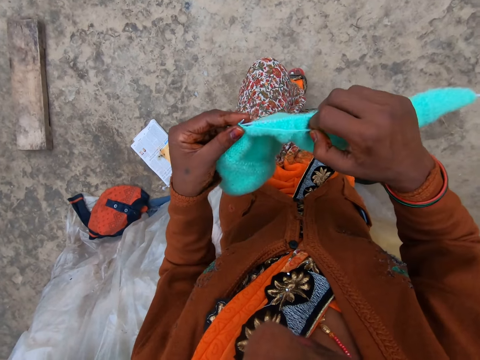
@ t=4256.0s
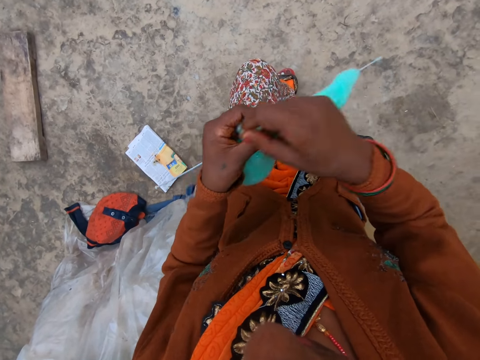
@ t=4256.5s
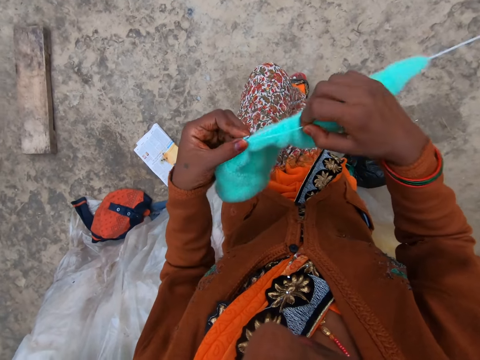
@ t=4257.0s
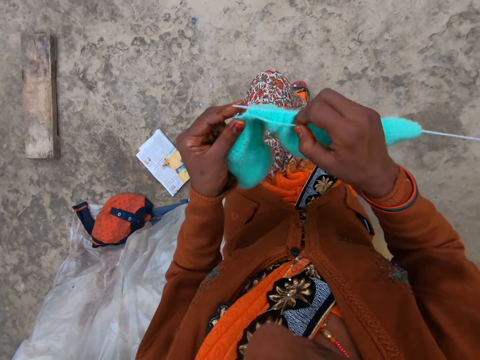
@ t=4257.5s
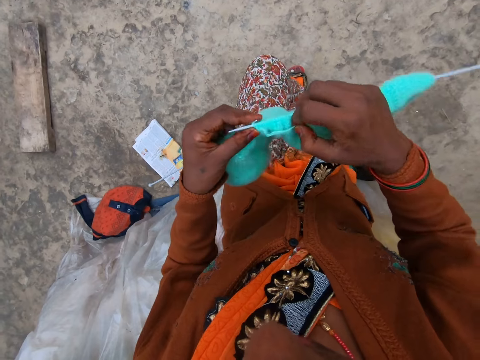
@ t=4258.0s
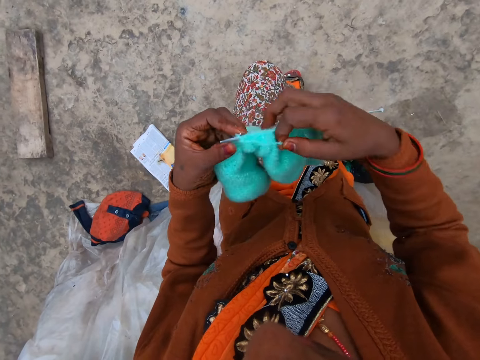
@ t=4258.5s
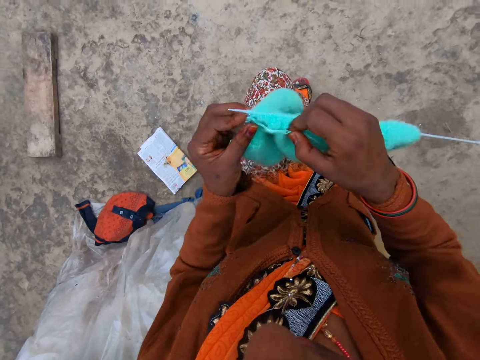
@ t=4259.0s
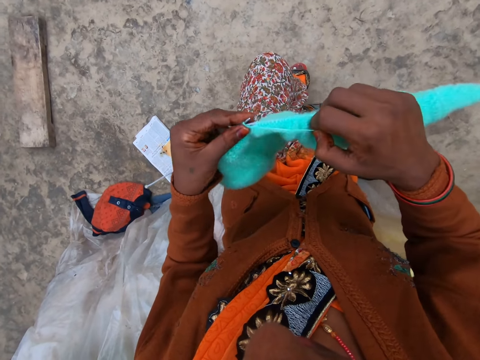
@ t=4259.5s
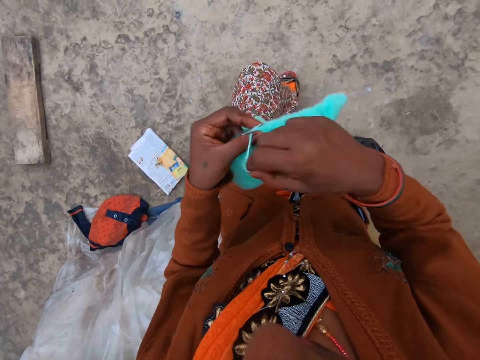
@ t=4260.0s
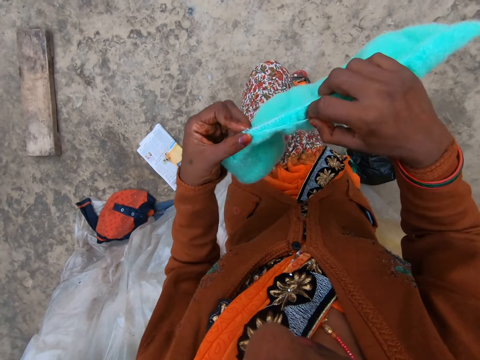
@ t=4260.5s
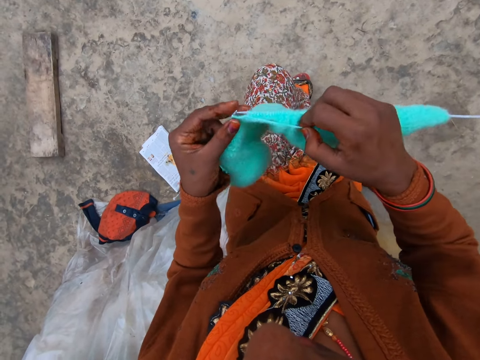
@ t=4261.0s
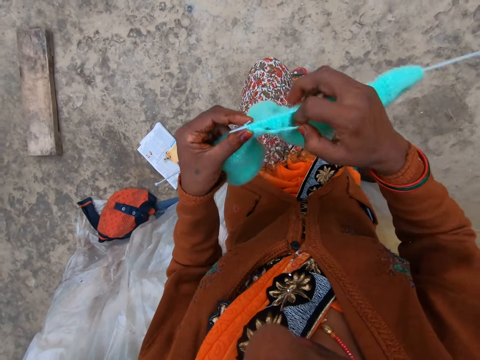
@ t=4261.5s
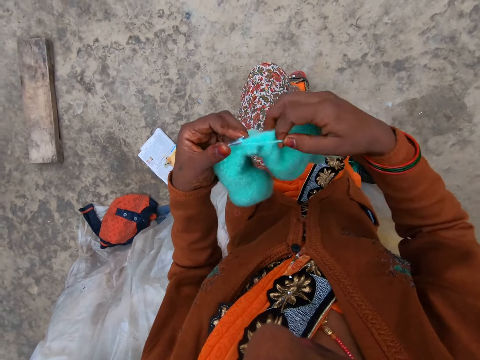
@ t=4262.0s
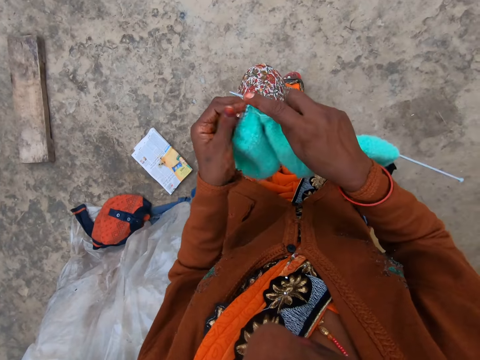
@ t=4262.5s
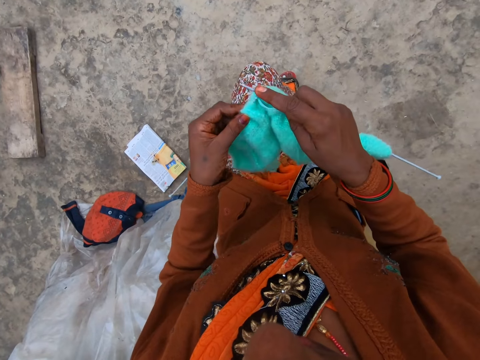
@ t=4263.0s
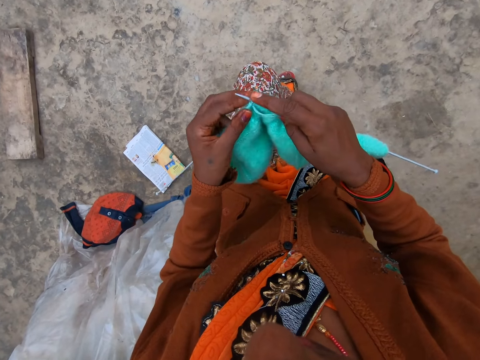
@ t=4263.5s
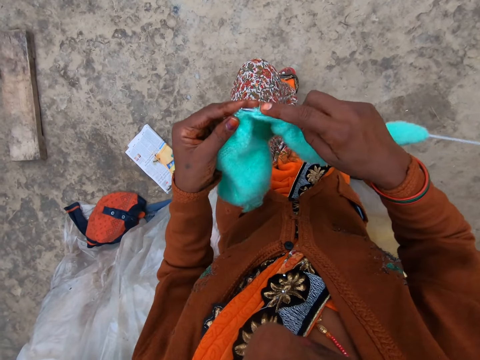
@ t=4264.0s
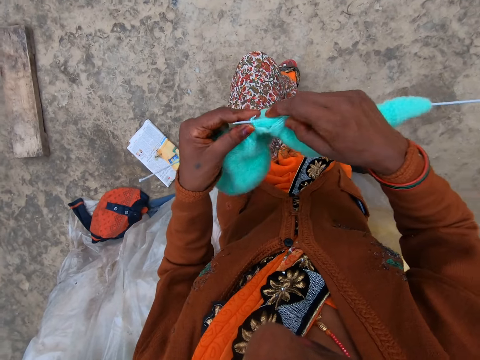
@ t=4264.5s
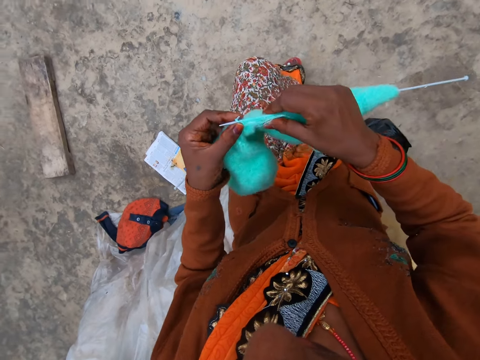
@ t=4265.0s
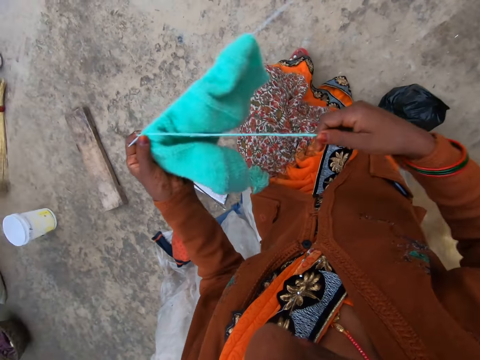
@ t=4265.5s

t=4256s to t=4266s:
The camera wearer coils a knitting thread on a knitting needle. They knit a piece of fabric with the knitting needle. They coil the knitting thread on the knitting needle. They knit the piece of fabric with the knitting needle. They coil the knitting thread on the knitting needle. They knit the piece of fabric with the knitting needle. They coil the knitting thread on the knitting needle. They knit the piece of fabric with the knitting needle. They adjust a knitted fabric on the knitting needle. They knit the piece of fabric with the knitting needle.

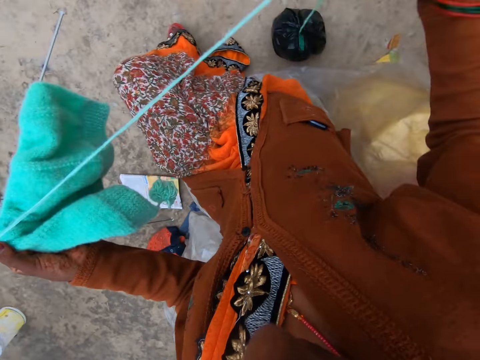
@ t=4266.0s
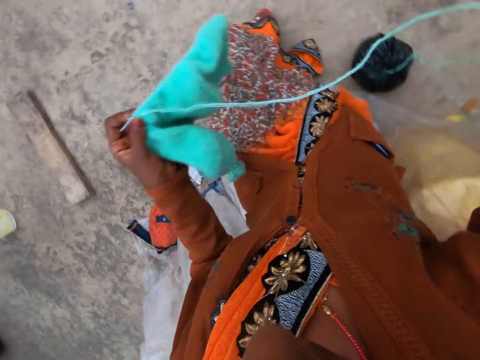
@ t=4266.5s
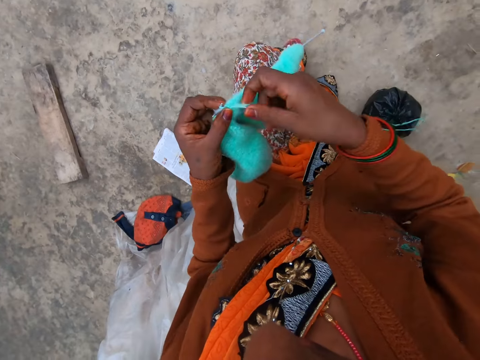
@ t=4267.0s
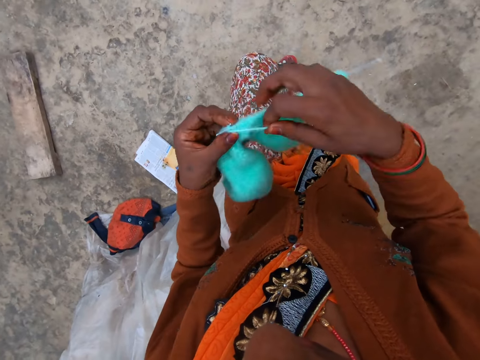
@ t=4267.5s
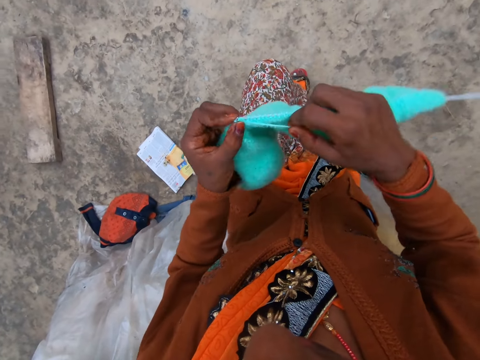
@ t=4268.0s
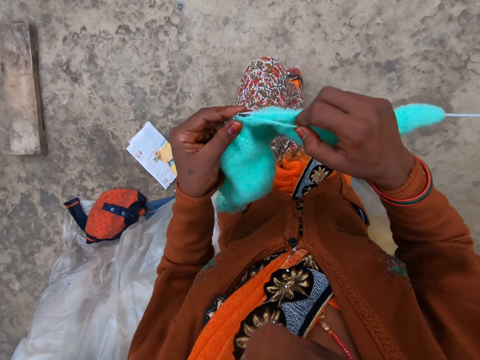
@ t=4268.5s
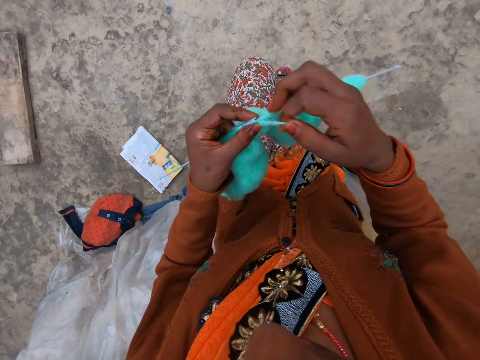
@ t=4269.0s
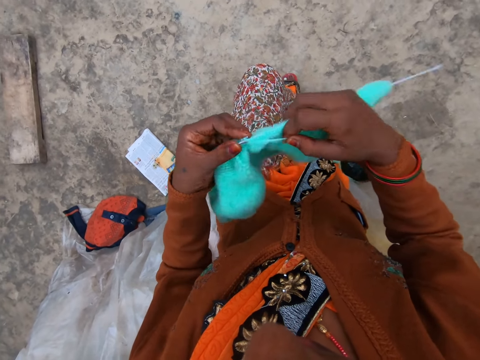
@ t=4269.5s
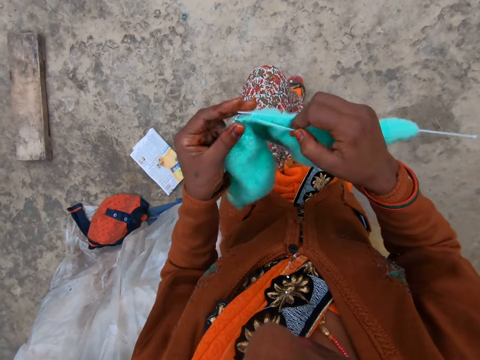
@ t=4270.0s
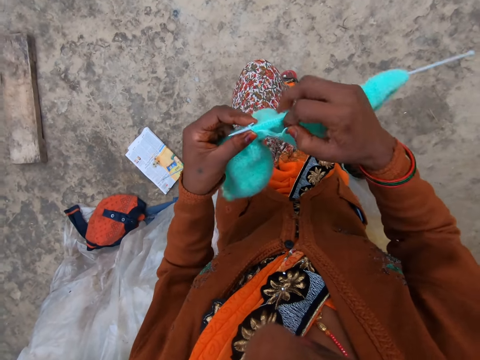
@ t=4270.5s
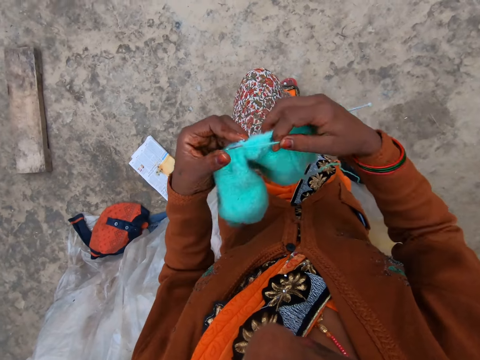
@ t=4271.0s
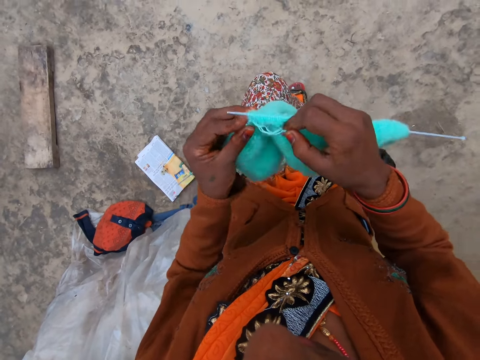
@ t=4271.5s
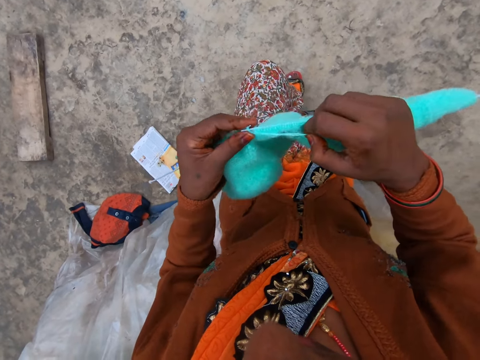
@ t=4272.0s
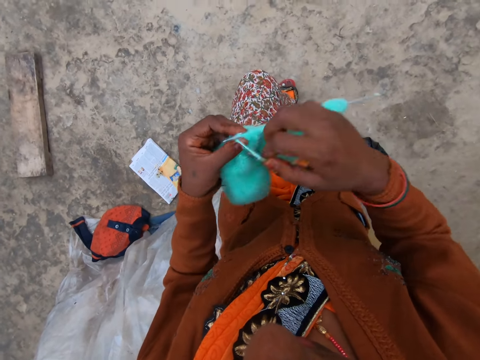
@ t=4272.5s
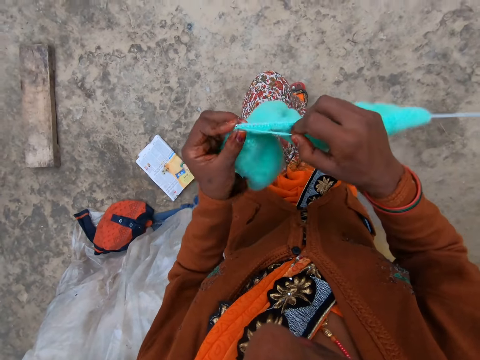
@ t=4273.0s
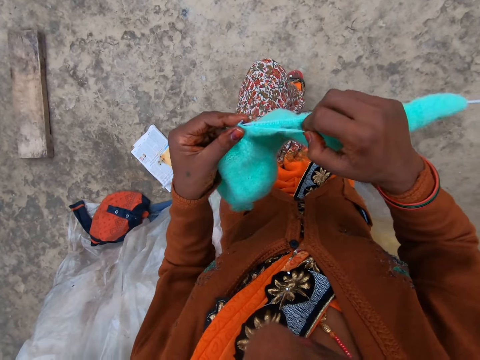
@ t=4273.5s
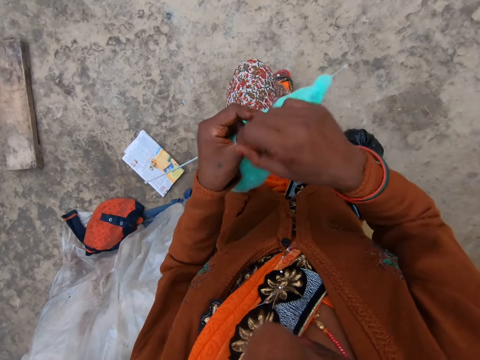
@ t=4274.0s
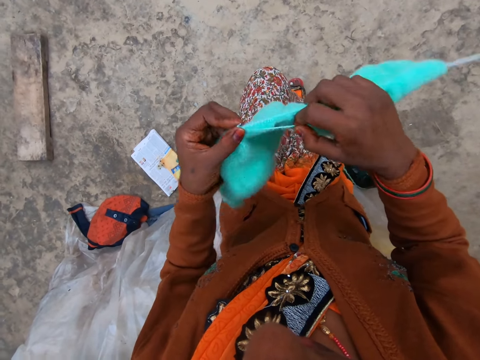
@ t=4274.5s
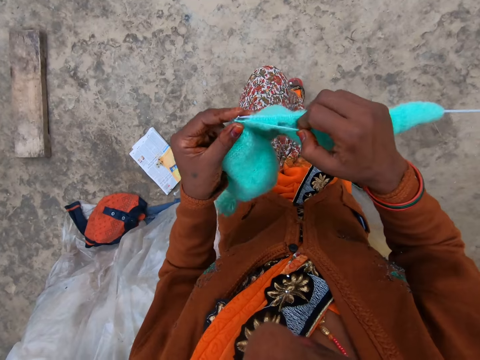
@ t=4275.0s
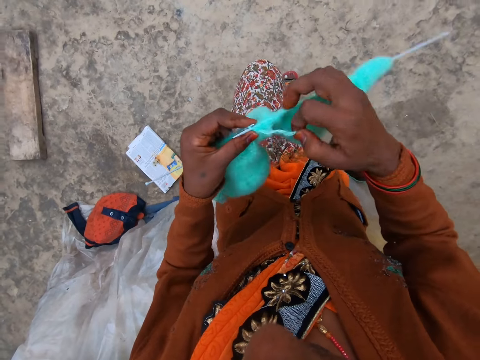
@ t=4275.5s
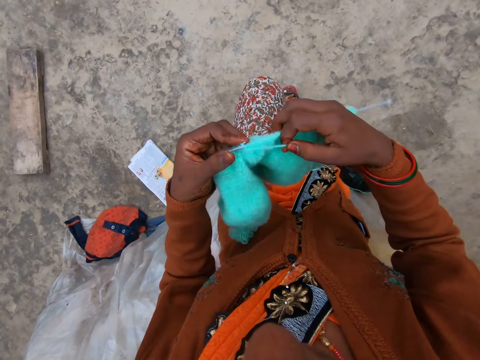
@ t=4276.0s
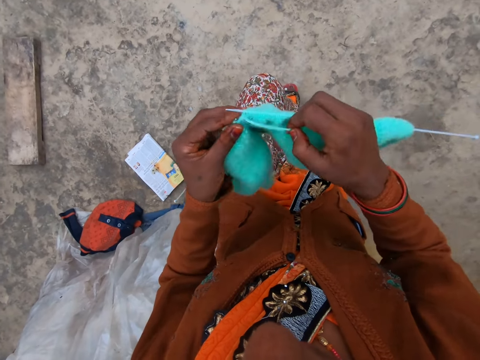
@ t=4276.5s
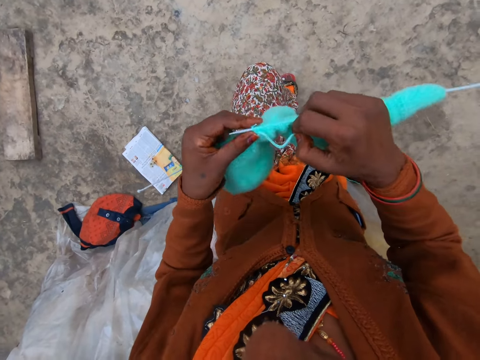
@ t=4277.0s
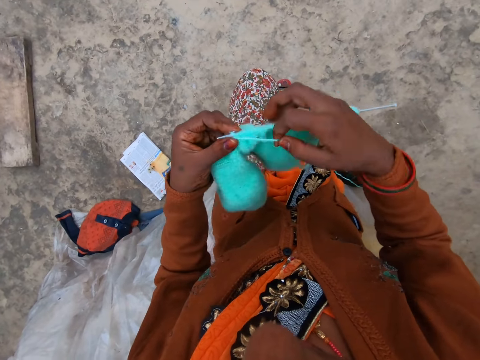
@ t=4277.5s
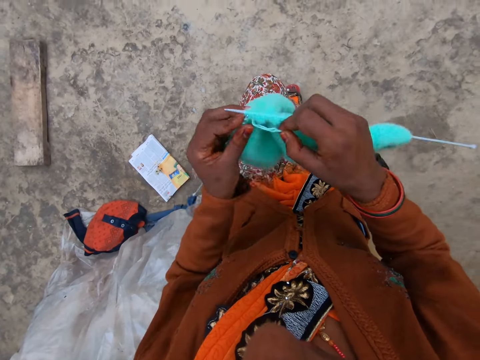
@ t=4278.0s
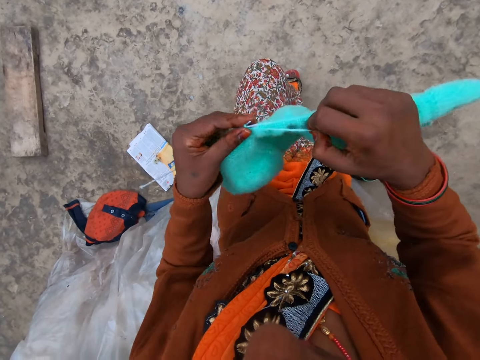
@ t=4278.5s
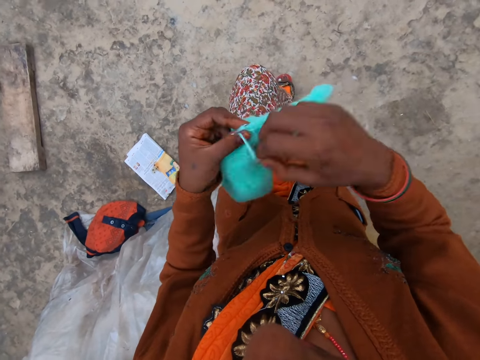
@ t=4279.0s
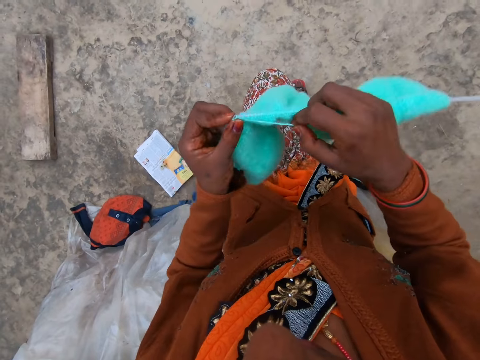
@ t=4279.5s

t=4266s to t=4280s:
The camera wearer straightens a knitting thread with her hand. She coils the knitting thread on a knitting needle. She knits a piece of fabric with the knitting needle. She coils the knitting thread on the knitting needle. She knits the piece of fabric with the knitting needle. She coils the knitting thread on the knitting needle. She knits the piece of fabric with the knitting needle. She coils the knitting thread on the knitting needle. She knits the piece of fabric with the knitting needle. She coils the knitting thread on the knitting needle. She knits the piece of fabric with the knitting needle. She coils the knitting thread on the knitting needle. She knits the piece of fabric with the knitting needle. She coils the knitting thread on the knitting needle. She knits the piece of fabric with the knitting needle. She coils the knitting thread on the knitting needle. She knits the piece of fabric with the knitting needle.

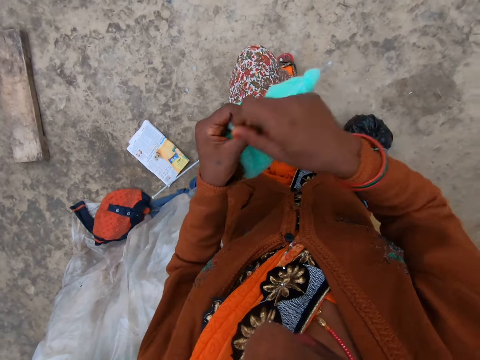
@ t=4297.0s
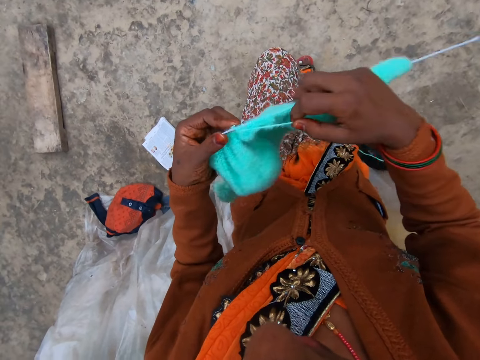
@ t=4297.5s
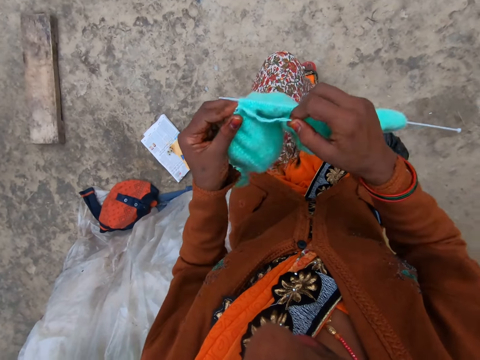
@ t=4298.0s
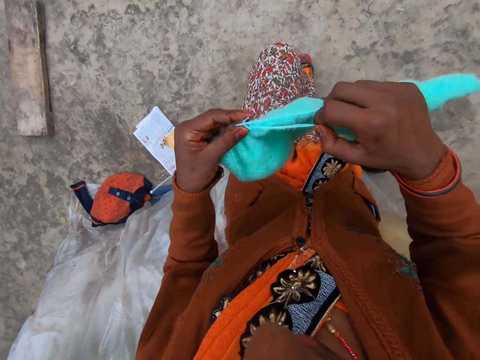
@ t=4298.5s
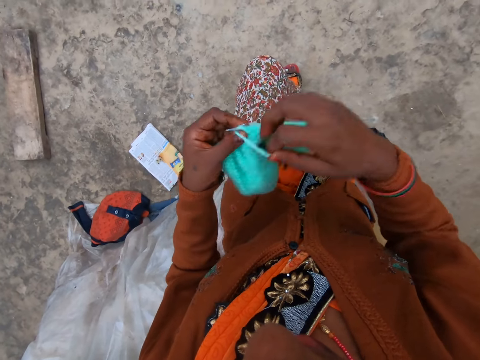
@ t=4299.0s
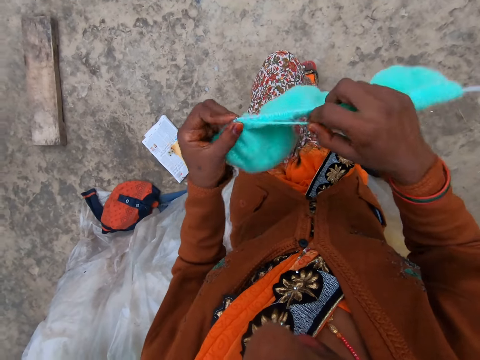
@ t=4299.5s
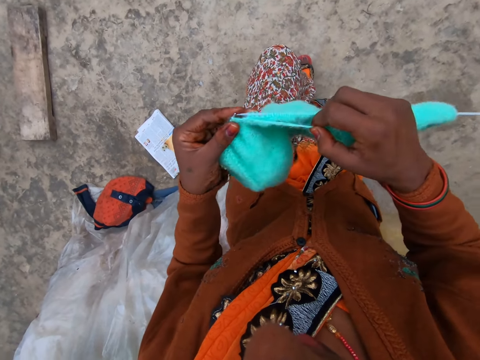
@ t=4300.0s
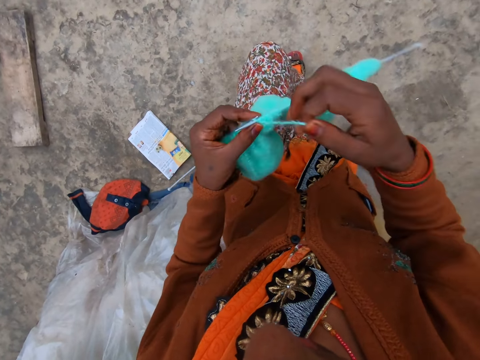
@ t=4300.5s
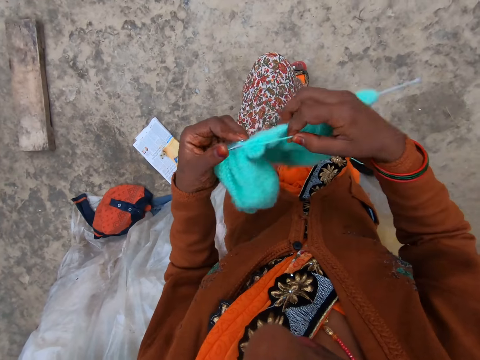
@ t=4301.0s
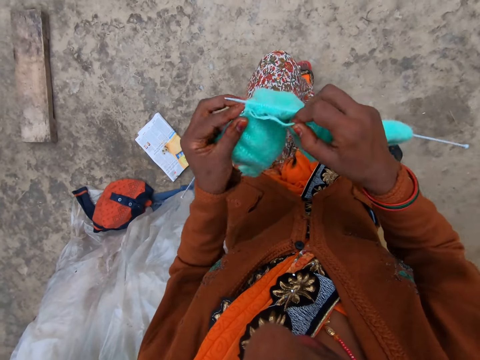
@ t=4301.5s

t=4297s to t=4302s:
The camera wearer coils a knitting thread on a knitting needle. They knit a piece of fabric with the knitting needle. They coil the knitting thread on the knitting needle. They knit the piece of fabric with the knitting needle. They coil the knitting thread on the knitting needle. They knit the piece of fabric with the knitting needle.
